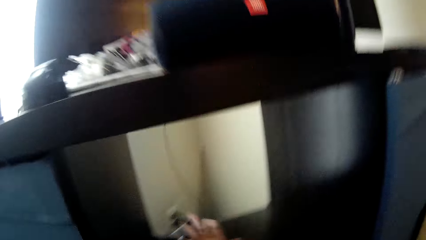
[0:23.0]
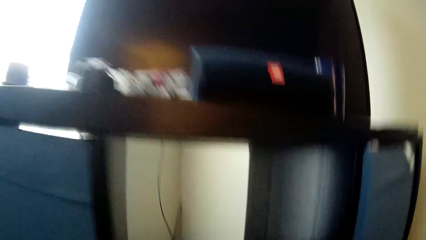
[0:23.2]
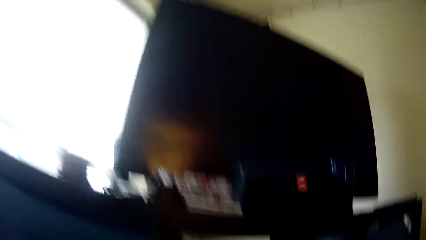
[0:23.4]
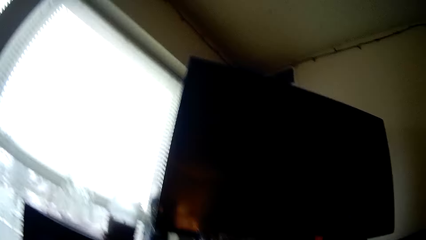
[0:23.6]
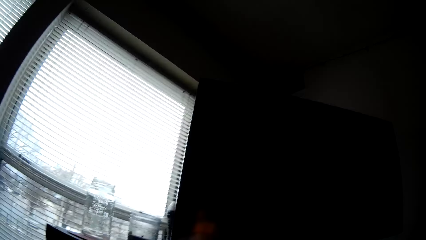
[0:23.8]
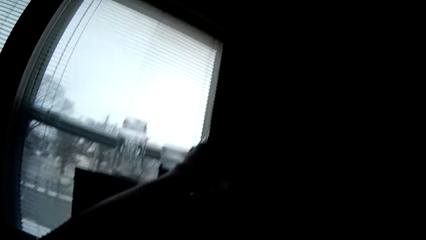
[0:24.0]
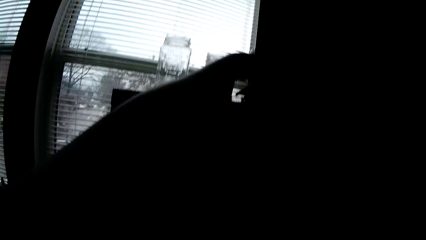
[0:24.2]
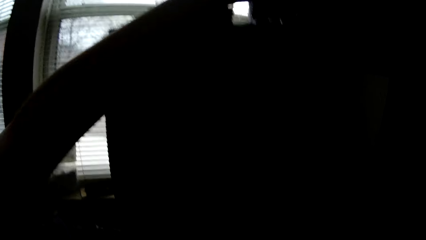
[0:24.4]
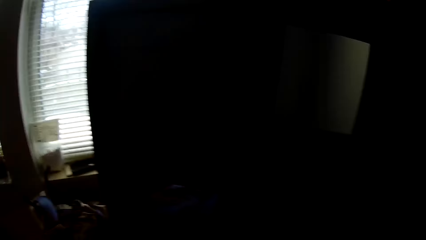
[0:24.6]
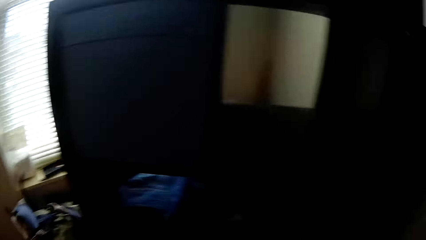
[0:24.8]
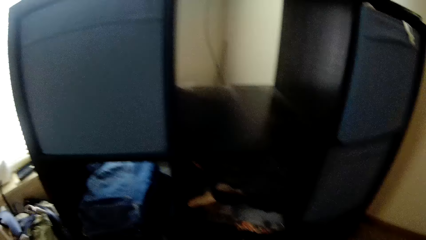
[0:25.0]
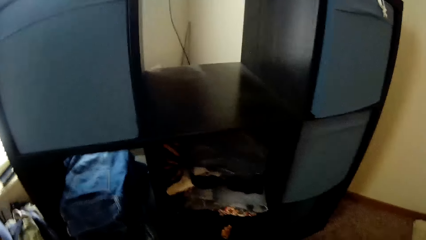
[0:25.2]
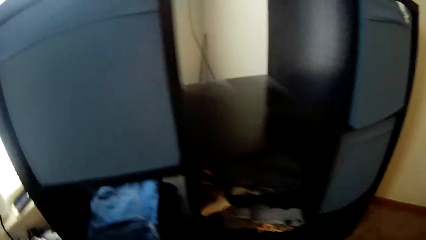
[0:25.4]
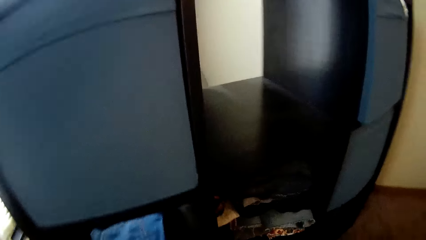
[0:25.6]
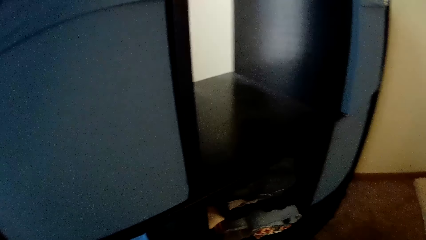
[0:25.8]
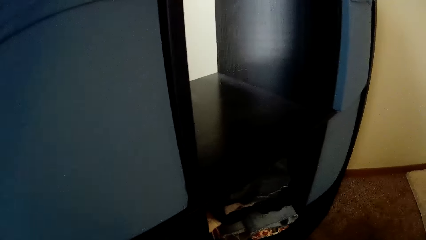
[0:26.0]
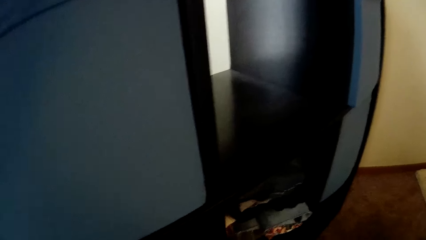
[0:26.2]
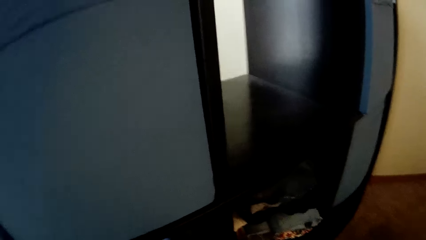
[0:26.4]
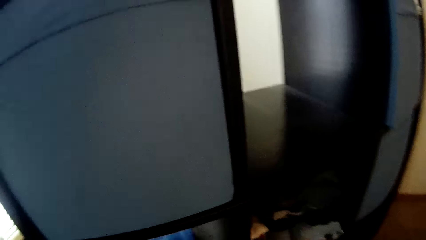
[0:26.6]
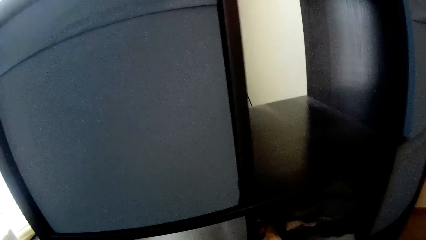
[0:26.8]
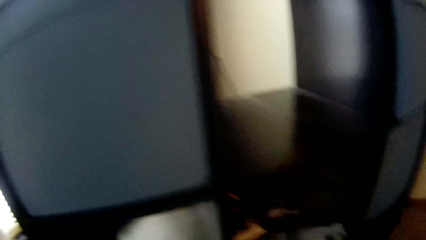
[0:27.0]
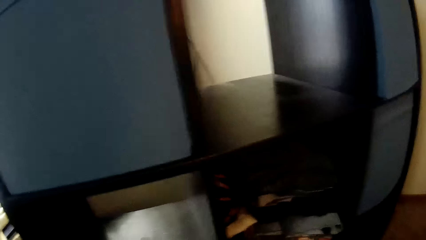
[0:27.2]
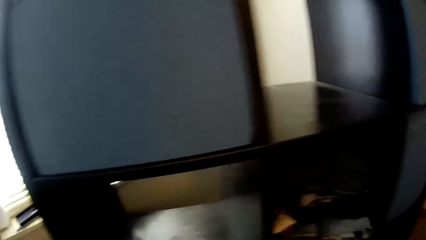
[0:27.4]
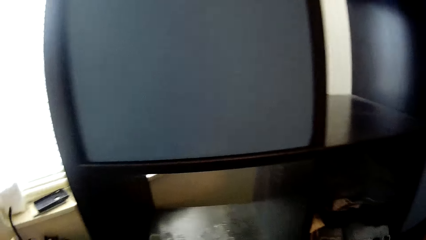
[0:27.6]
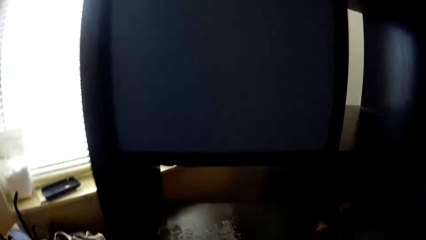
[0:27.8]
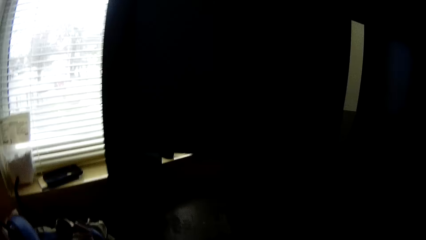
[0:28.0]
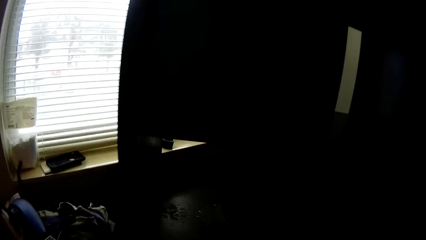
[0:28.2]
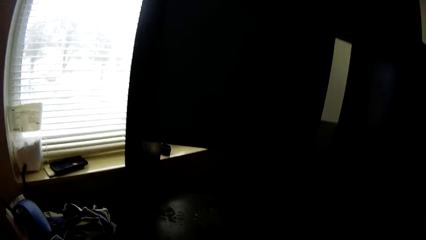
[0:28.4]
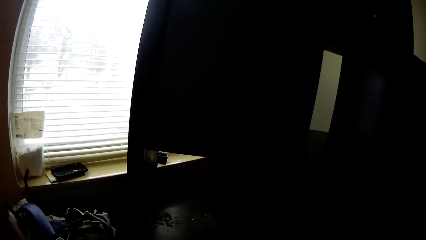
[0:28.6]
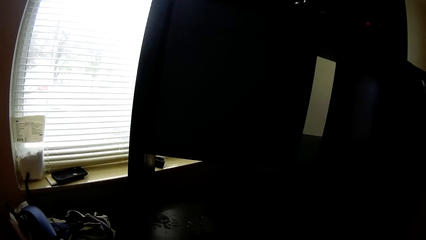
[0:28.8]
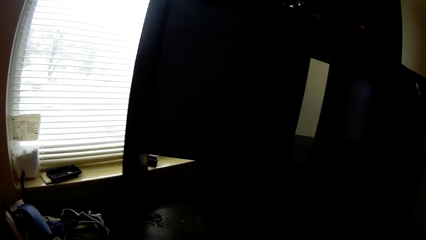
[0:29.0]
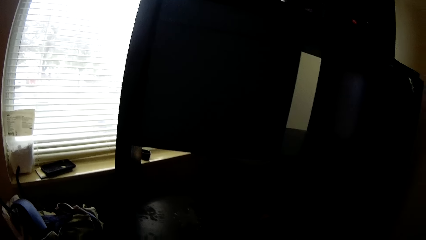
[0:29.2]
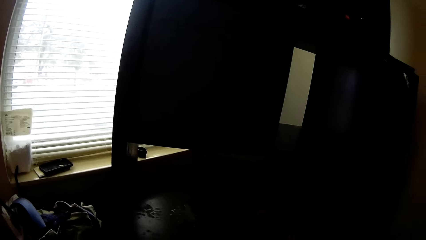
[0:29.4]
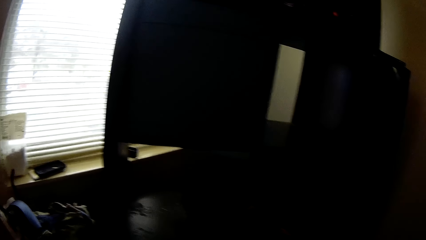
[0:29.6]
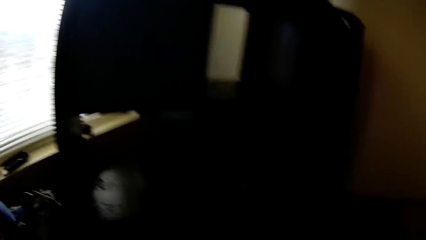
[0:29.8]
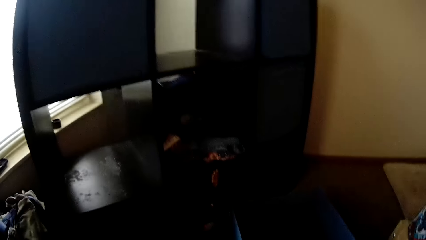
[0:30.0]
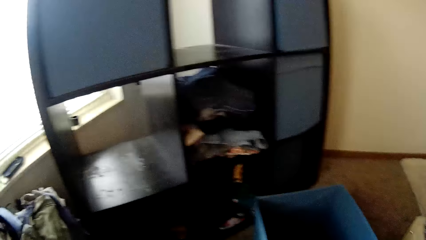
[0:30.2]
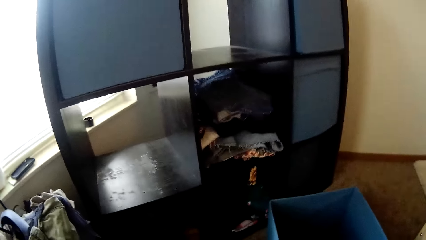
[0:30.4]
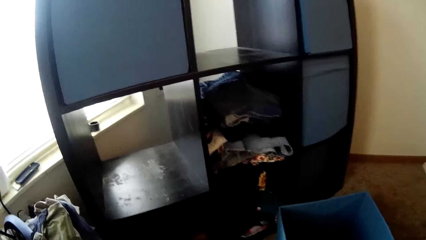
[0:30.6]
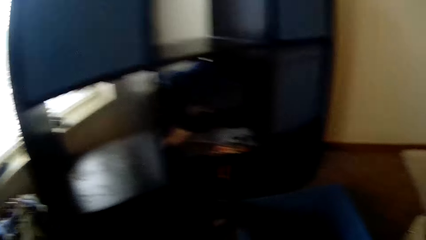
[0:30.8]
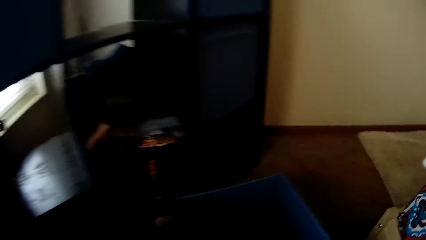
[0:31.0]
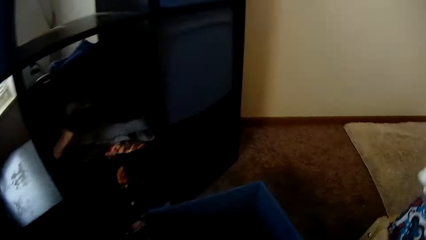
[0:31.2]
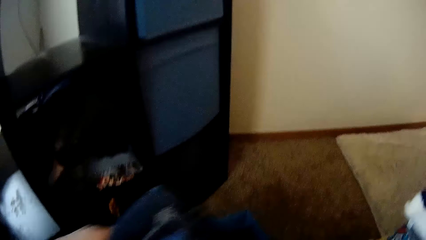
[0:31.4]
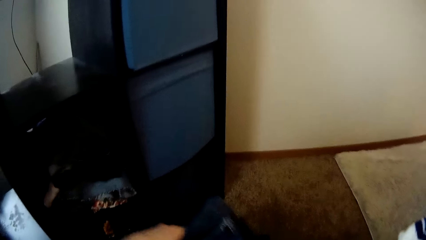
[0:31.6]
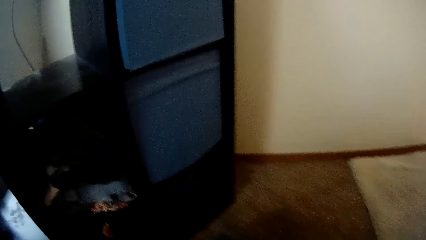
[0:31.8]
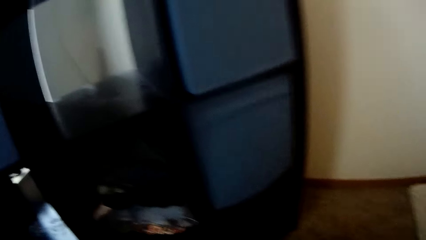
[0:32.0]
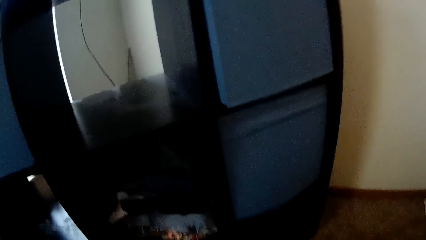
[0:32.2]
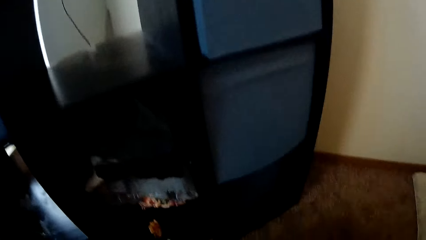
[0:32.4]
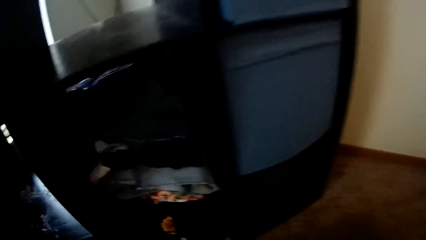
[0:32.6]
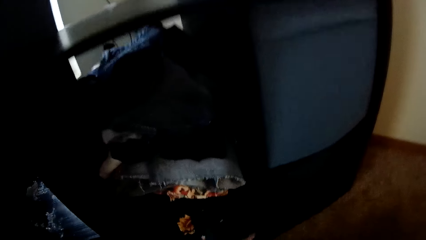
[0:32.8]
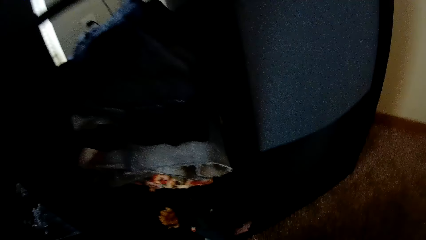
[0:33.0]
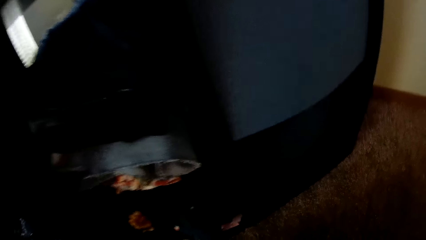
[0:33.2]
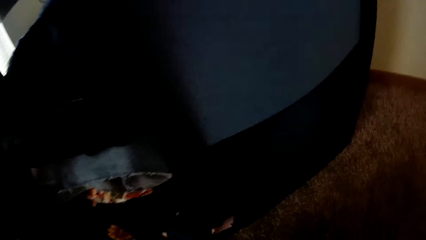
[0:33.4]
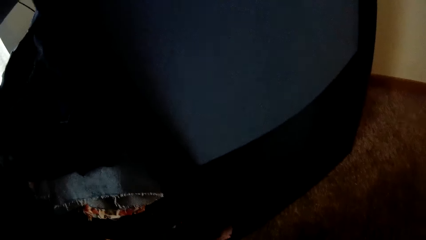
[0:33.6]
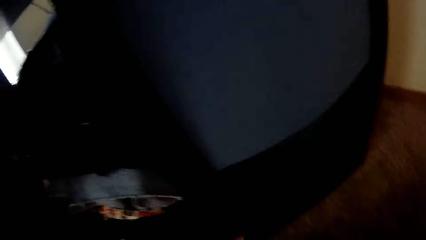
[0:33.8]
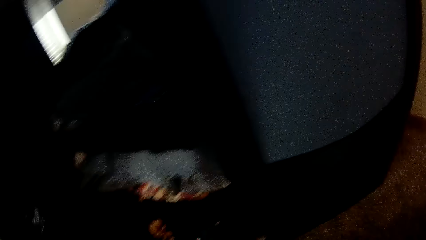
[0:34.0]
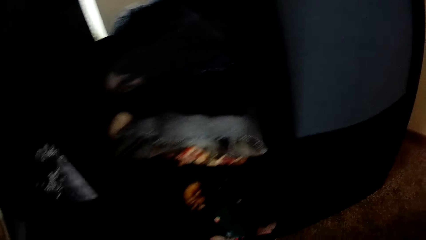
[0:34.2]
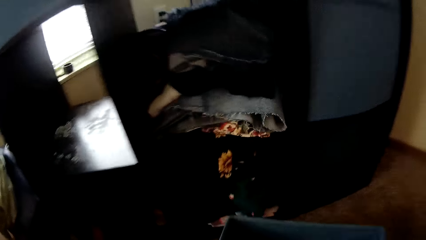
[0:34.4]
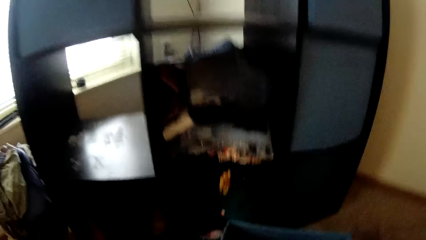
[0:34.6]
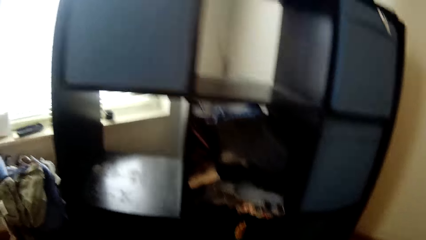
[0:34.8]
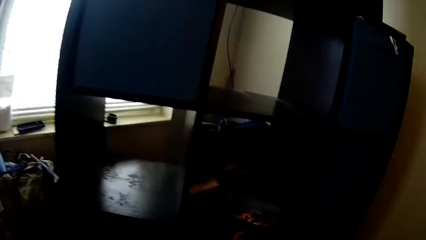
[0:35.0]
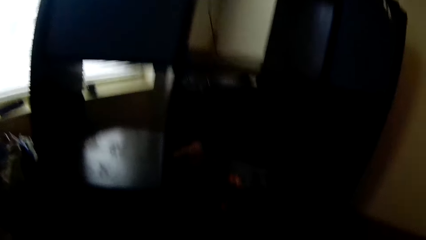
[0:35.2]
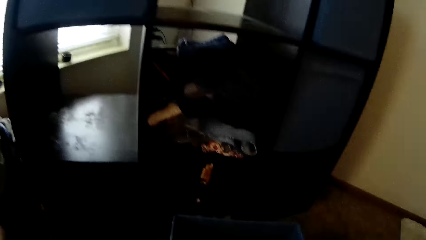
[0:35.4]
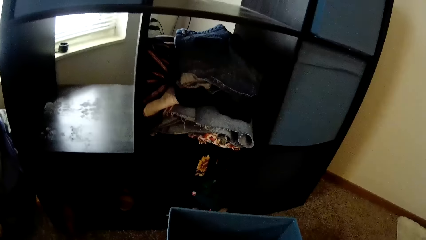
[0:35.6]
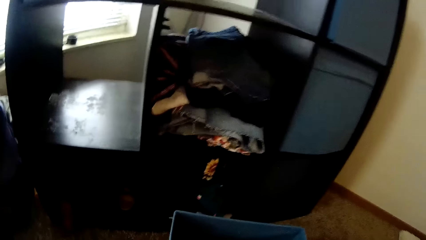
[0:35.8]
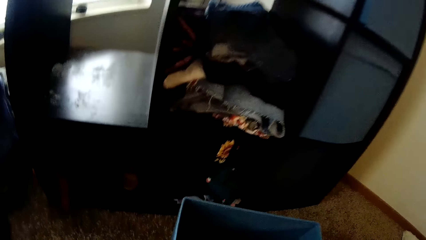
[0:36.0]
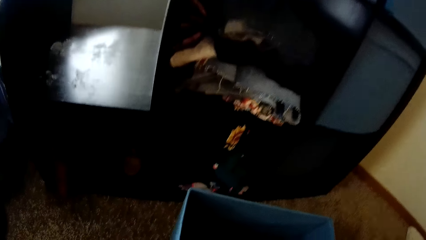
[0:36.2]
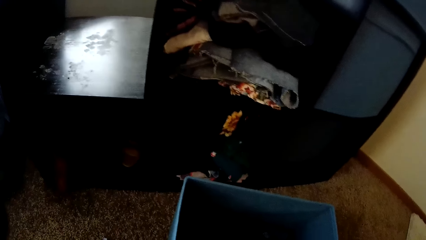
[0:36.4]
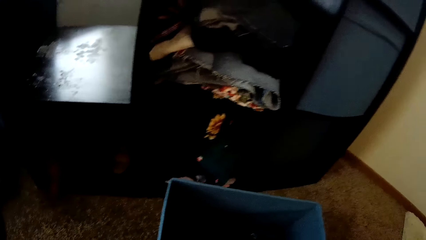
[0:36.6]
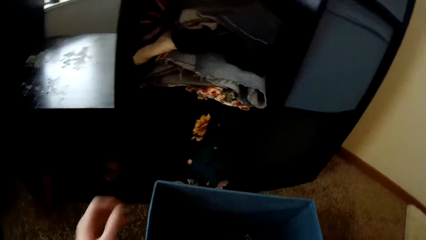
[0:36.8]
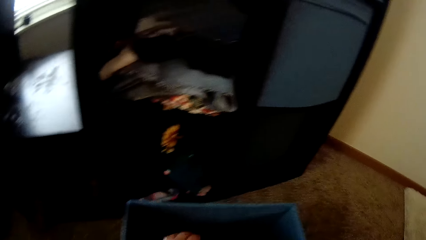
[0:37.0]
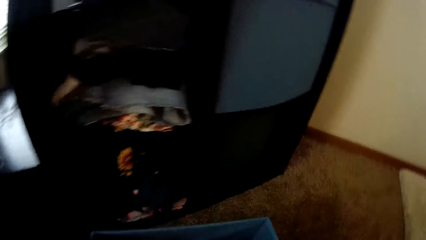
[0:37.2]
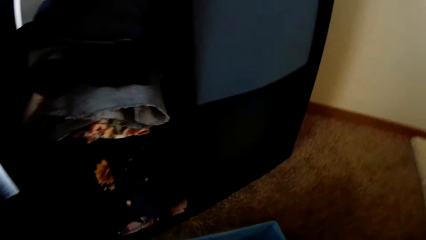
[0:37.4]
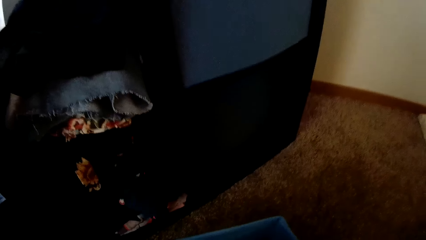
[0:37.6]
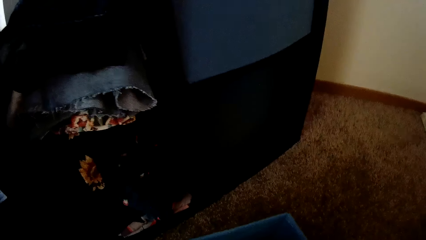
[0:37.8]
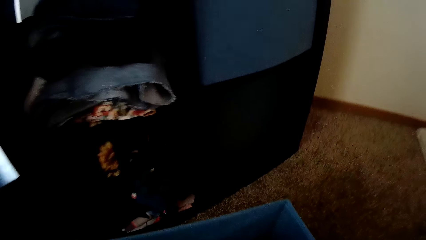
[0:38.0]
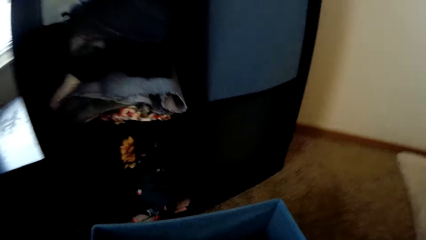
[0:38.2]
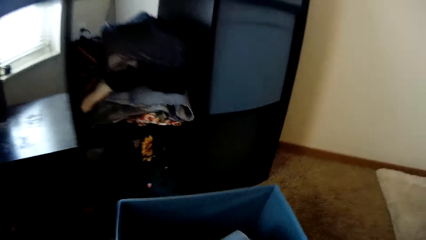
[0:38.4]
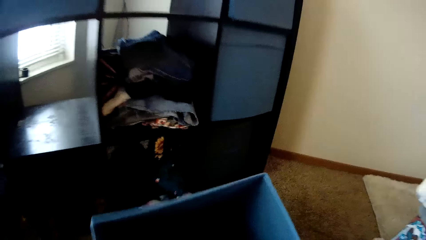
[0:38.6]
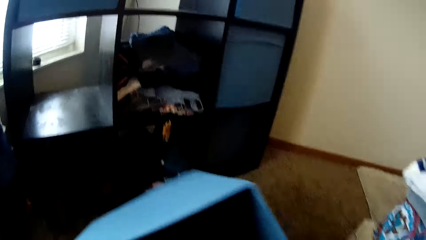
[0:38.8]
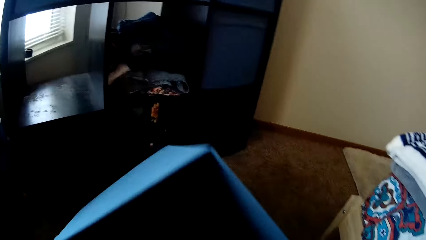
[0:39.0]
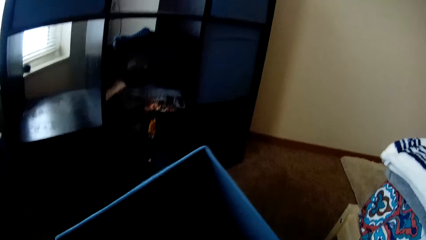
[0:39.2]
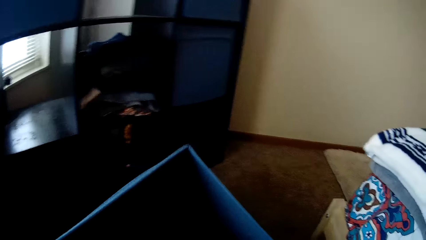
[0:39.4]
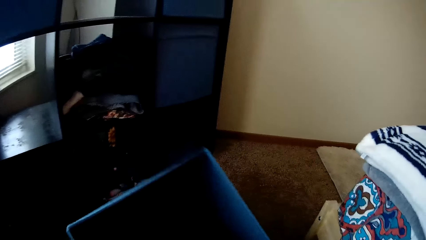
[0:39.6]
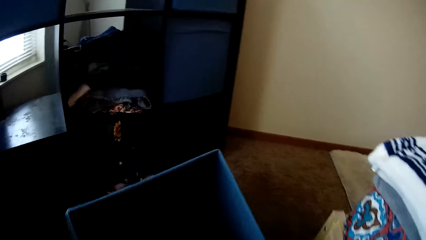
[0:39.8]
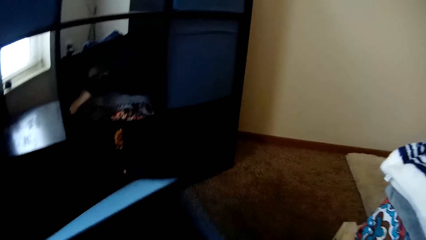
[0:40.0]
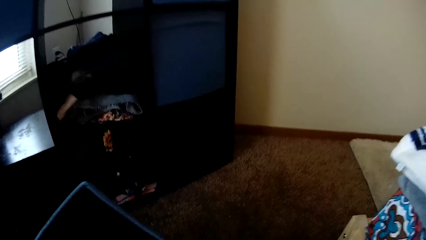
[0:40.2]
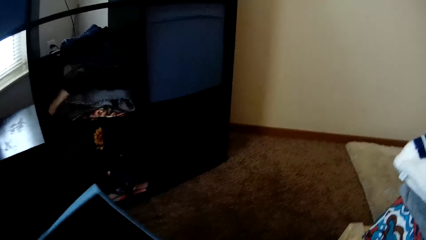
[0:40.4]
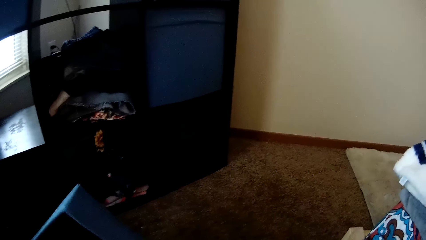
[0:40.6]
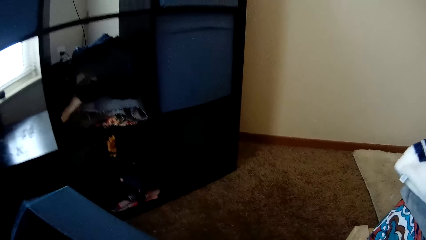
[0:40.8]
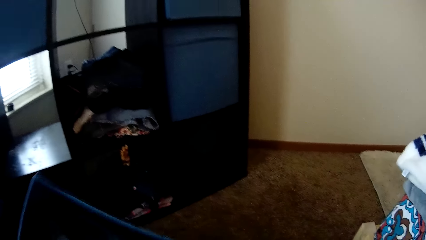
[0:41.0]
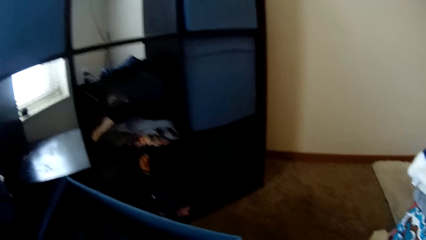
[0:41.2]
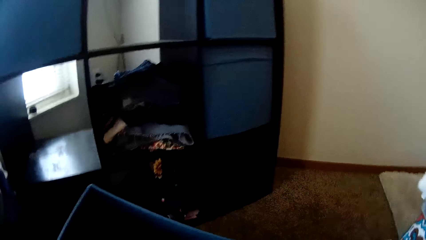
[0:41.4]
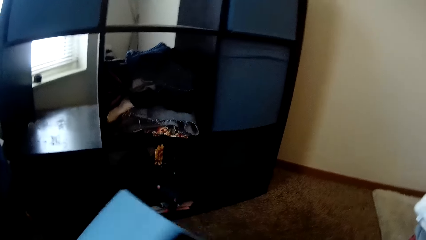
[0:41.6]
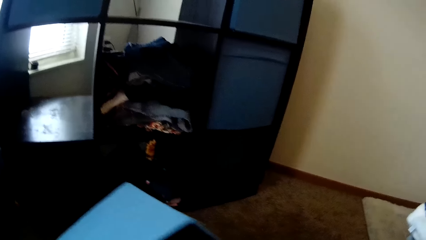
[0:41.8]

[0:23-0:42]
The camera wearer picks up a game pad on the cloth shelf with his right hand. He puts the game pad on the cloth shelf with his left hand. He puts a cloth in a drawer of the cloth shelf with his left hand. He touches the storage box. He carries the drawer with his hand.
